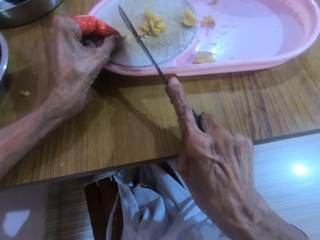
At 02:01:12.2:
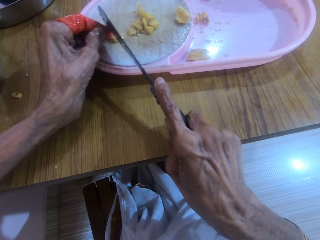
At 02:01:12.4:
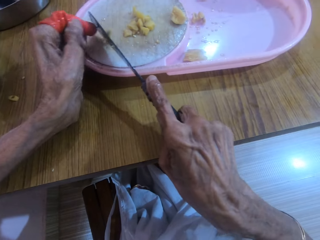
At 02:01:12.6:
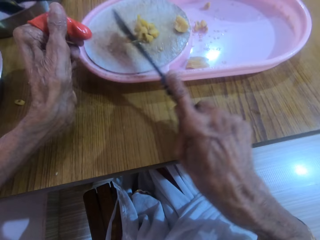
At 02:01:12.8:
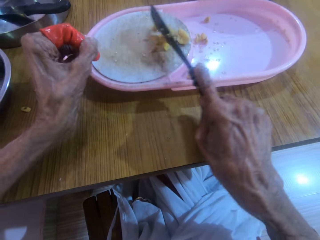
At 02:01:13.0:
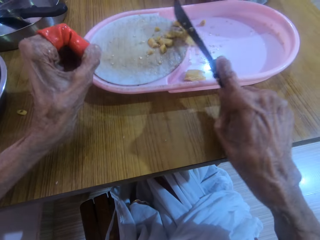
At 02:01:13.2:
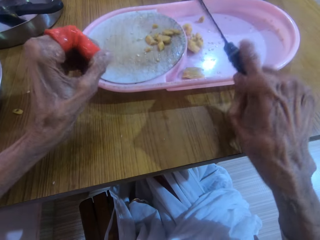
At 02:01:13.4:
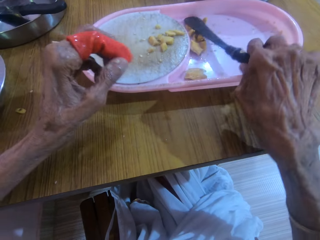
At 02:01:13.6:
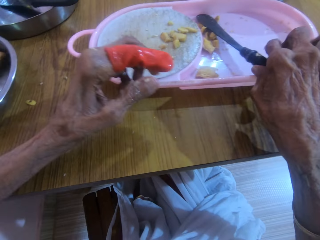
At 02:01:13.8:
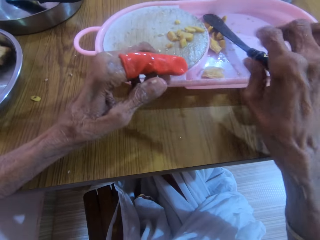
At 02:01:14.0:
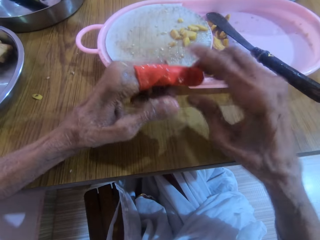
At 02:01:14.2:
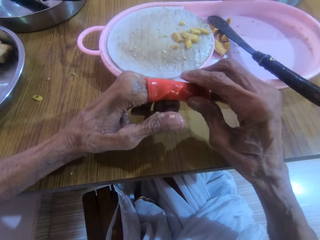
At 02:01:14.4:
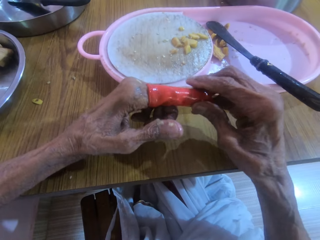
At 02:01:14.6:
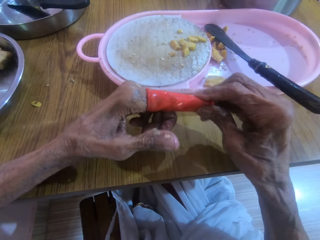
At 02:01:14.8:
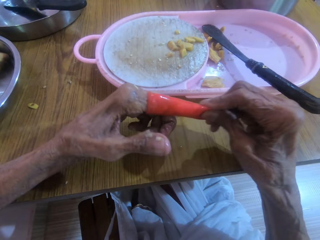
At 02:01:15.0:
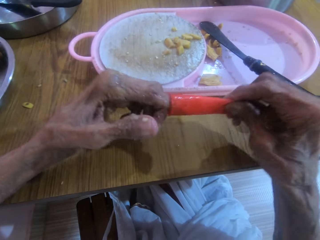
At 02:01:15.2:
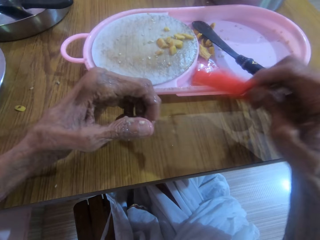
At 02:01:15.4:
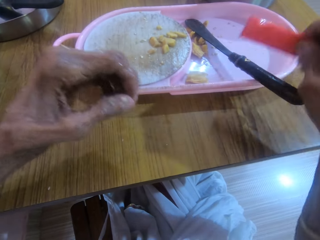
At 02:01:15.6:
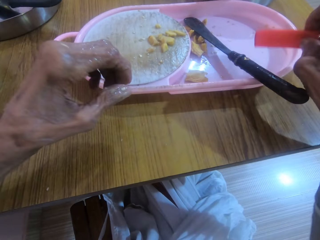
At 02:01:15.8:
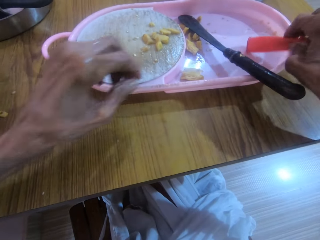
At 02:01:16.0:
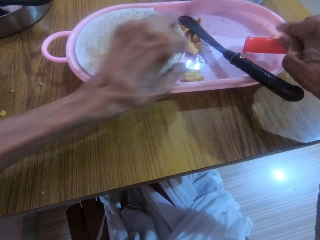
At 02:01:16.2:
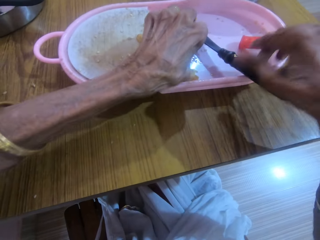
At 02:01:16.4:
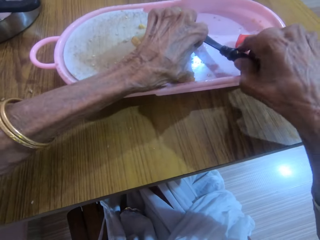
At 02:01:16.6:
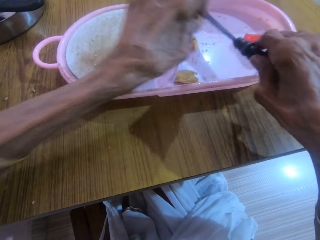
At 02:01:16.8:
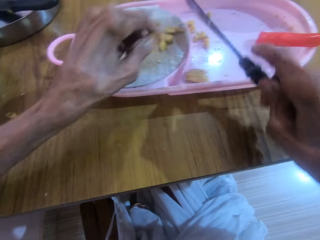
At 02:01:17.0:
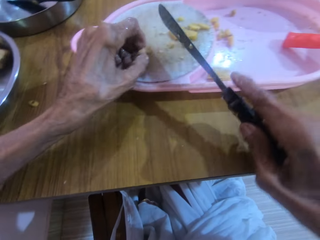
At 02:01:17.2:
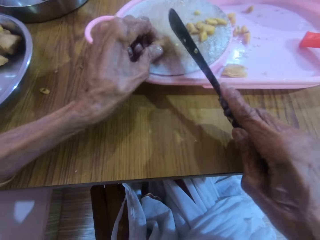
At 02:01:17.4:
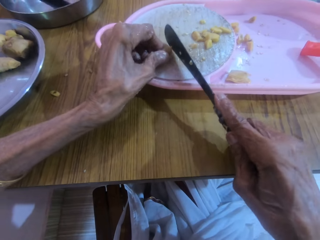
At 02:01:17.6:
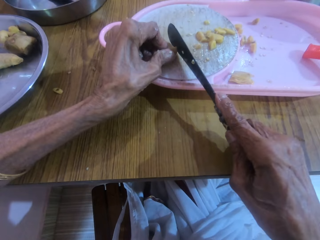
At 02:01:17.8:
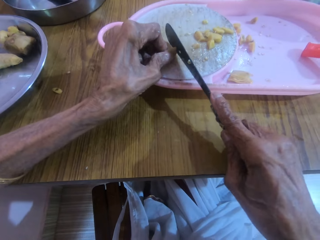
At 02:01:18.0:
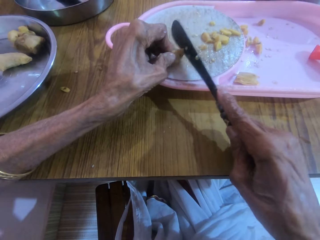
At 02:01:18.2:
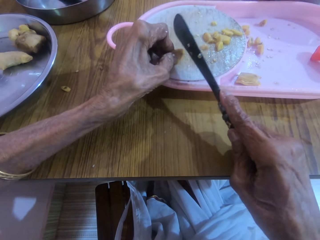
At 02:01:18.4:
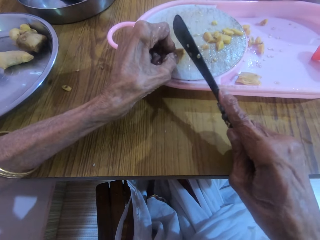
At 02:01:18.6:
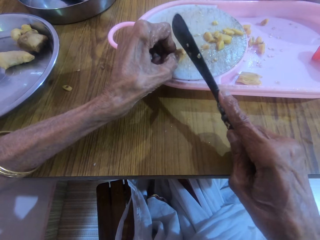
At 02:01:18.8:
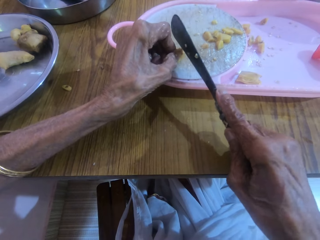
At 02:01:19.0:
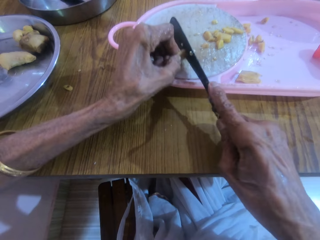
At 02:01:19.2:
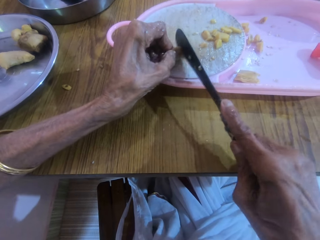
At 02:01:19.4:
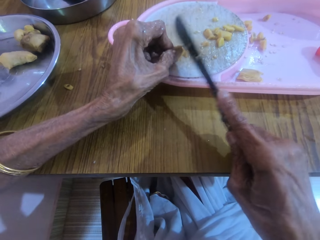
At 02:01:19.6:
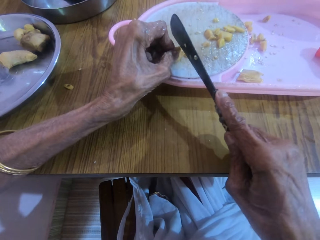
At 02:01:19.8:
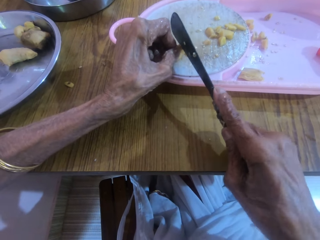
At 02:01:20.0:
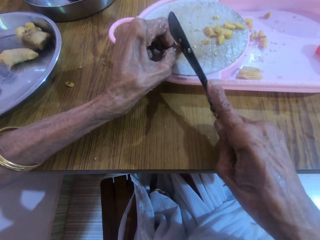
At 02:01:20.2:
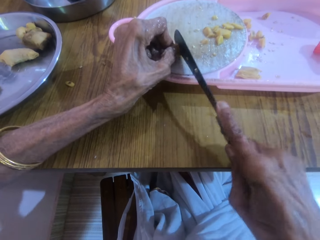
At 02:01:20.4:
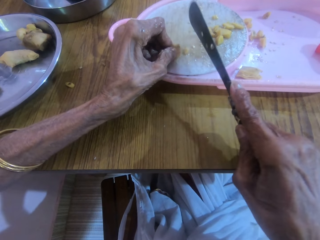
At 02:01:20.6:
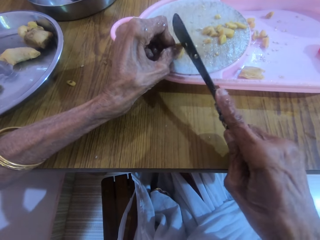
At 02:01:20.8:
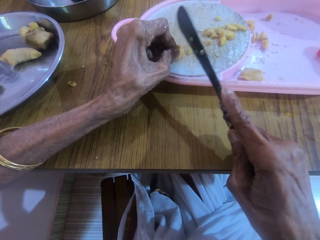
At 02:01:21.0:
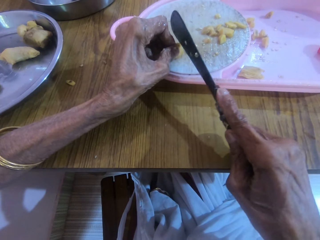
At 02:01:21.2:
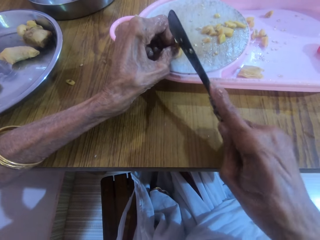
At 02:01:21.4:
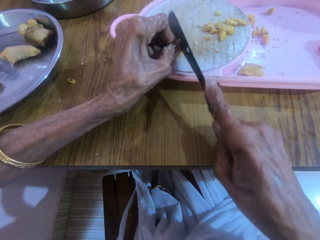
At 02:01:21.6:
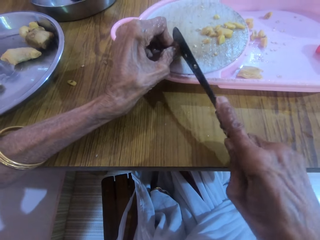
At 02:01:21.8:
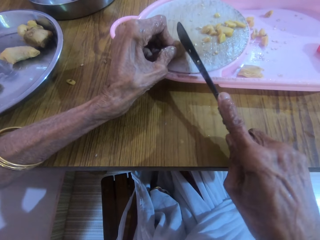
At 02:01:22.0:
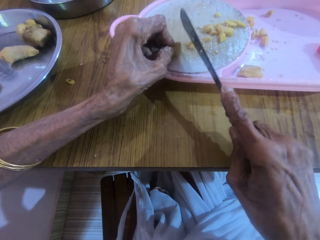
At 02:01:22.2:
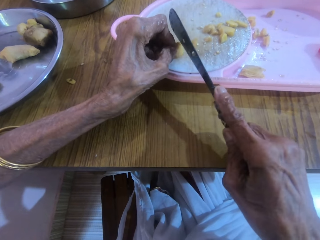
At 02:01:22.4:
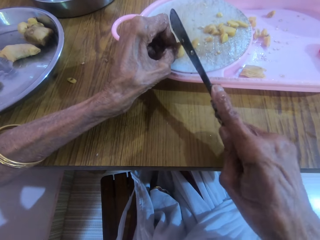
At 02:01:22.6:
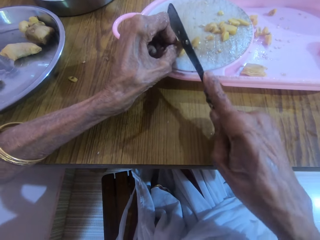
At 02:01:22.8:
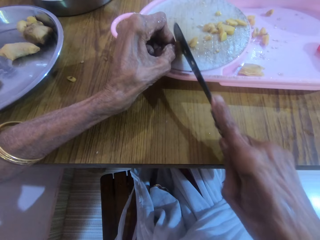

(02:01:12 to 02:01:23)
The camera wearer moves the pieces of garlic to the tray with the knife in her right hand. She drops the knife on the tray with her right hand. She removes the protective rubber from her left index finger with her right hand. She drops the protective rubber on the tray with her right hand. She picks up a piece of garlic or ginger with her left hand and picks up the knife with her right hand. She drops the piece of garlic with her left hand. She slices the garlic in her left hand with the knife in her right hand.

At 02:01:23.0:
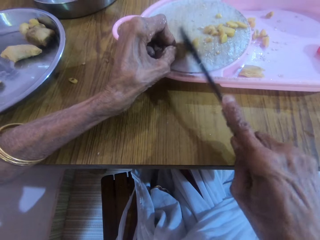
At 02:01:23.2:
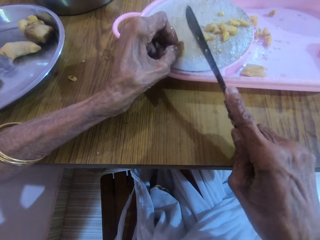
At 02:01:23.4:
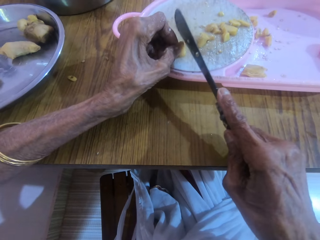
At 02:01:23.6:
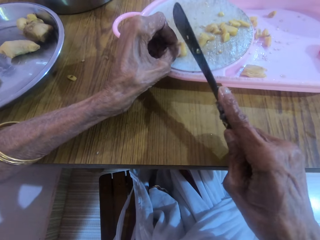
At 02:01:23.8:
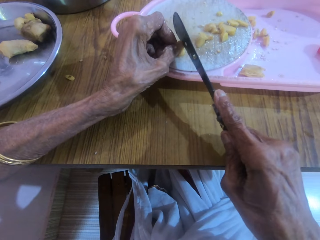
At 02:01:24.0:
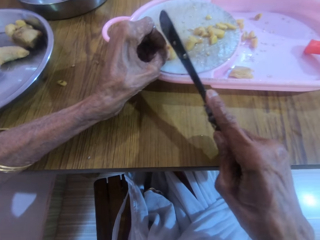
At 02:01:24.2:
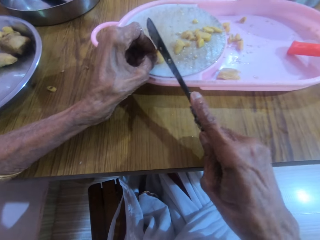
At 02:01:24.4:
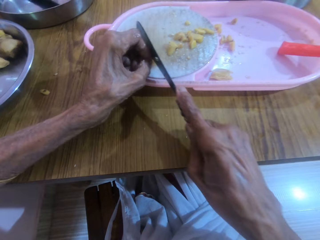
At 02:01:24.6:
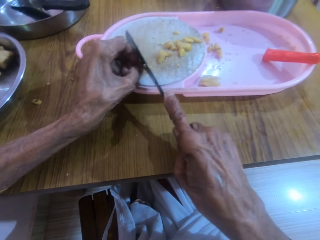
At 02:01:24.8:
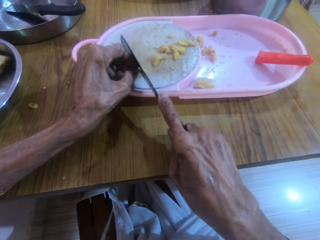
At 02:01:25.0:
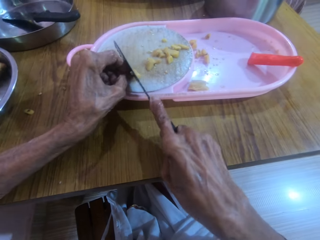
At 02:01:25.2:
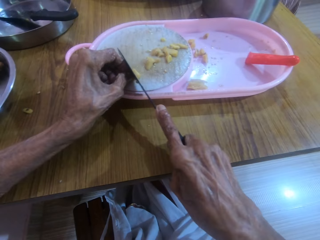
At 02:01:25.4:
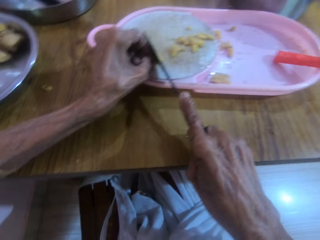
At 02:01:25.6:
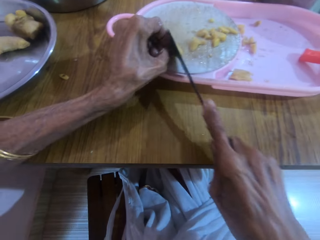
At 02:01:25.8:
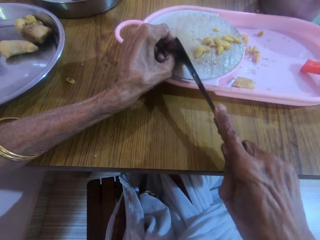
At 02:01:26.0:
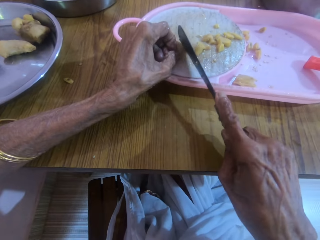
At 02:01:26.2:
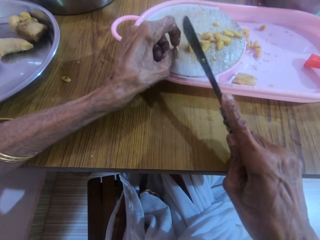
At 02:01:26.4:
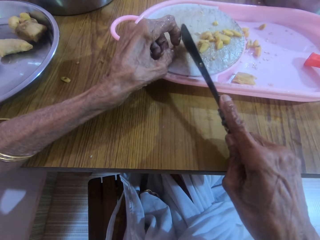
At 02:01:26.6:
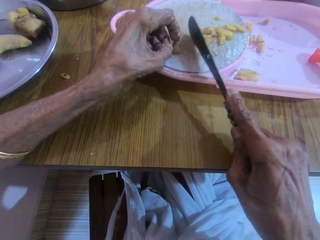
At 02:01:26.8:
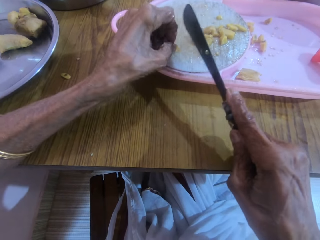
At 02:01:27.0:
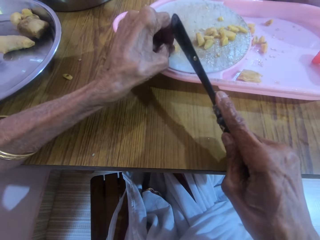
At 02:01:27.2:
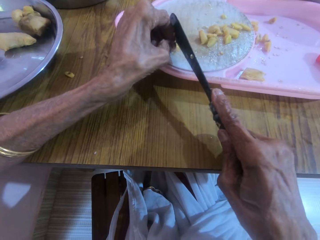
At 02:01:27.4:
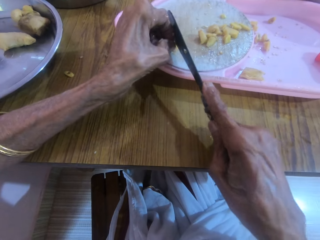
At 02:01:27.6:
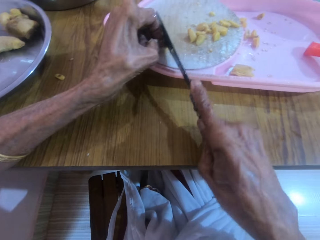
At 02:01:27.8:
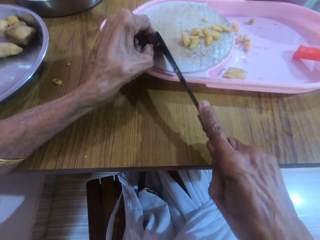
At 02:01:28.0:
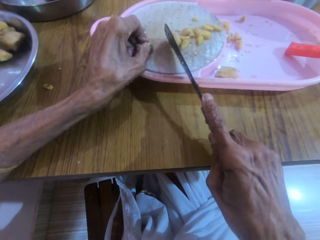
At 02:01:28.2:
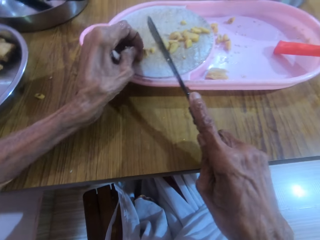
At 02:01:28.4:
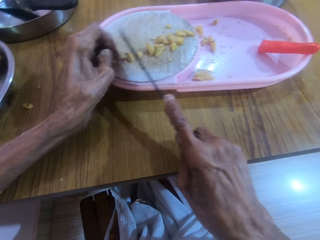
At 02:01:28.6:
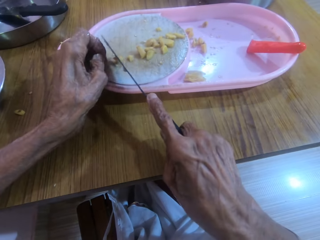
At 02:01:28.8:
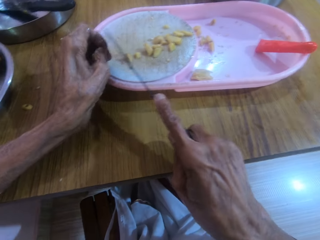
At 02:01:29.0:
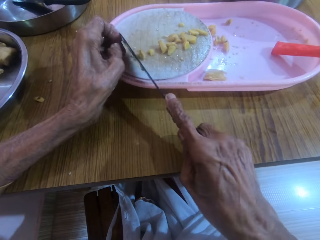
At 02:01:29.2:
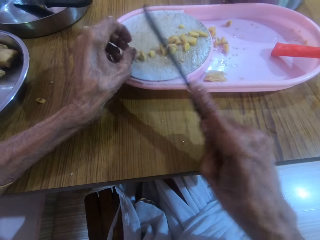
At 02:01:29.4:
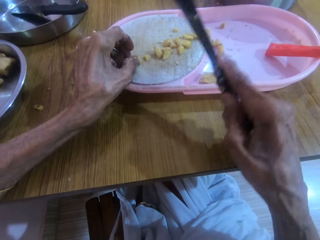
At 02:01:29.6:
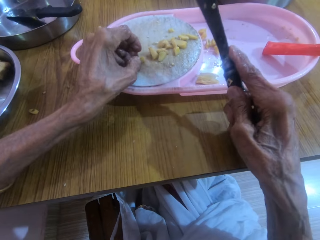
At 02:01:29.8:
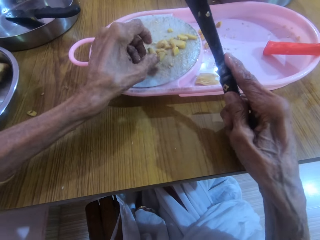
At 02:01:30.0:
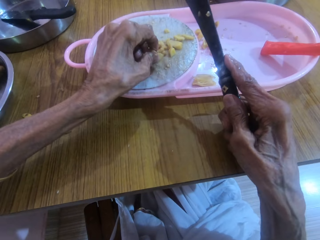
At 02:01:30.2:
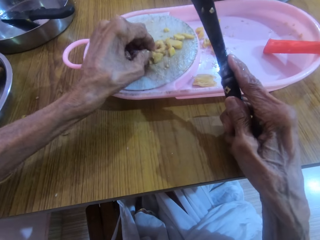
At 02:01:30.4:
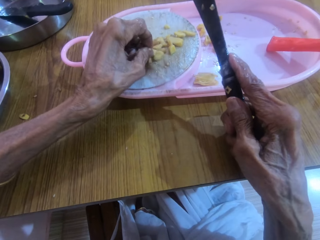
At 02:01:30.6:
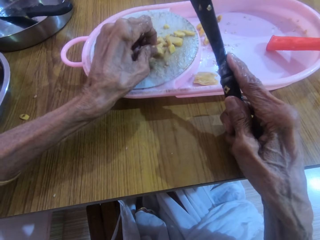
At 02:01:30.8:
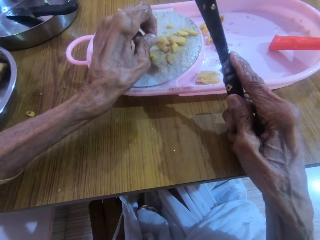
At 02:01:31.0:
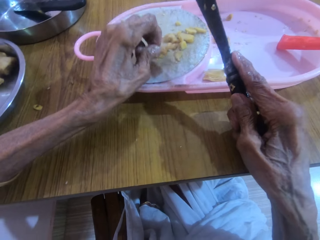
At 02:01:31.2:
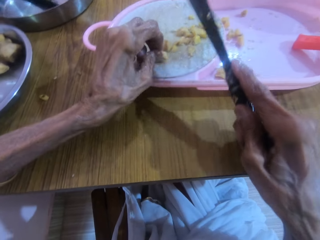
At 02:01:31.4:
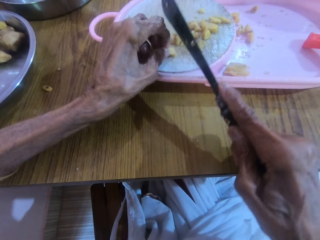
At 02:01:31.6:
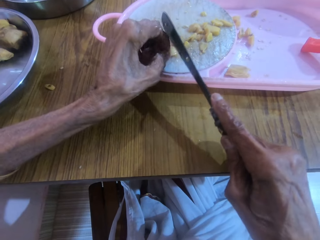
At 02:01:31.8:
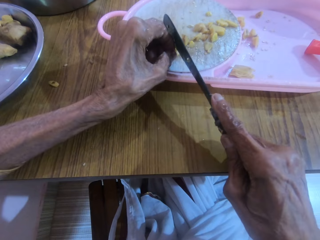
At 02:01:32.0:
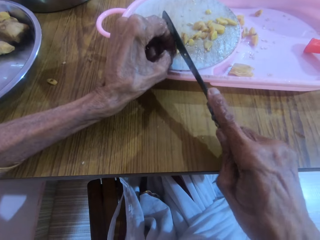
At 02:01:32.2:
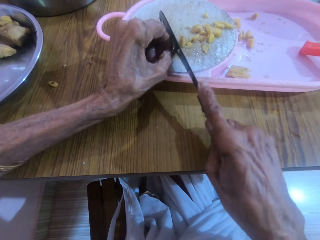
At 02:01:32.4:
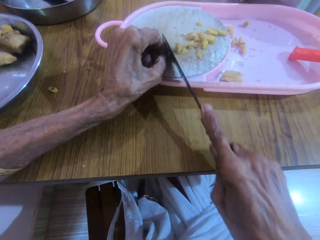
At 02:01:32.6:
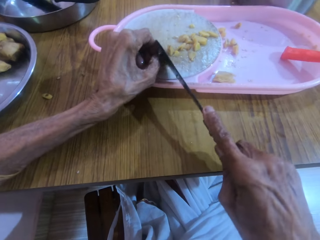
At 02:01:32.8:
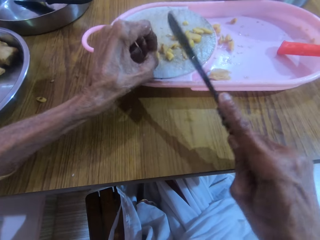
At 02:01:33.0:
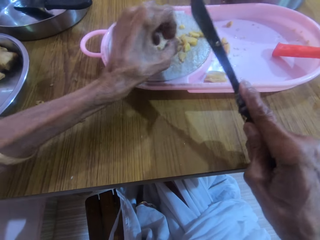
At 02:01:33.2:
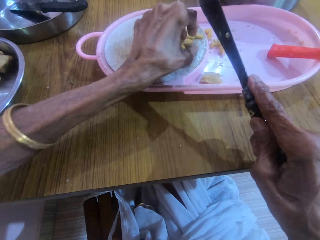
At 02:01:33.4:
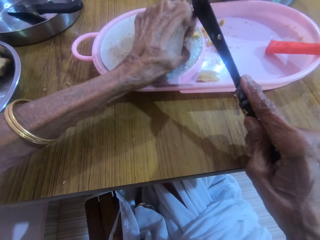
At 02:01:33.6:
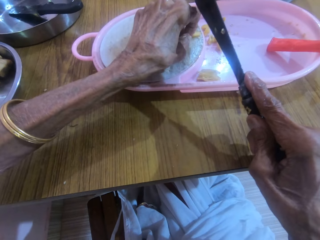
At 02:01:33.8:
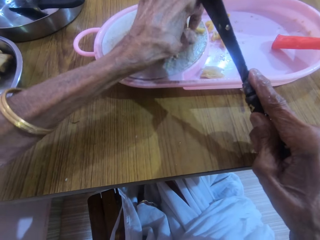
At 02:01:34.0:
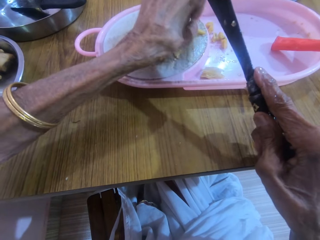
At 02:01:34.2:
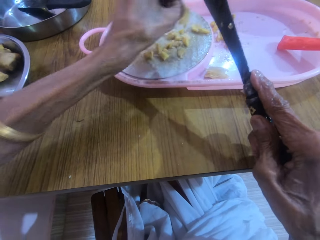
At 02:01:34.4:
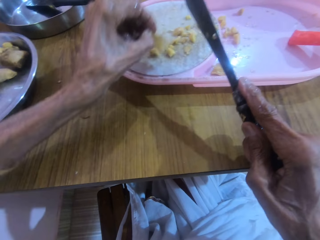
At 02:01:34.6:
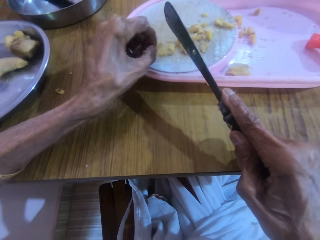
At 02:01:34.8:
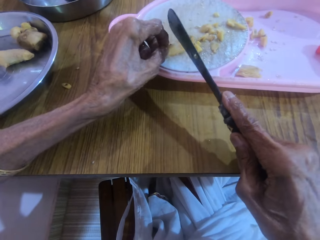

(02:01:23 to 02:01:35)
The camera wearer interacts with a woman. The camera wearer picks up a piece of garlic with the left hand. They slice the garlic in the left hand with the knife in the right hand. They pick up a piece of garlic with the left hand.
